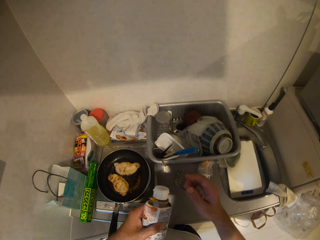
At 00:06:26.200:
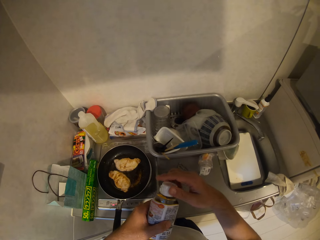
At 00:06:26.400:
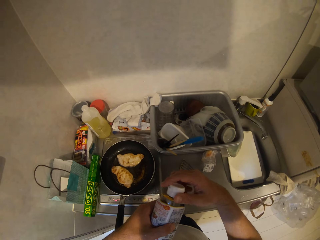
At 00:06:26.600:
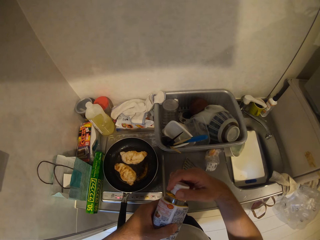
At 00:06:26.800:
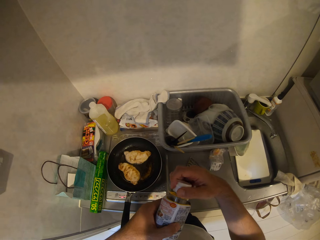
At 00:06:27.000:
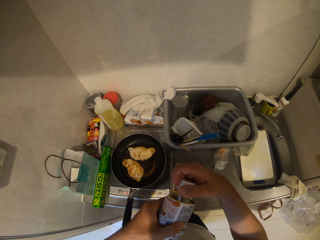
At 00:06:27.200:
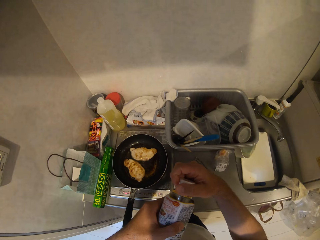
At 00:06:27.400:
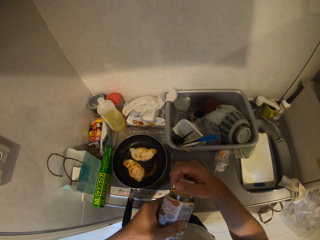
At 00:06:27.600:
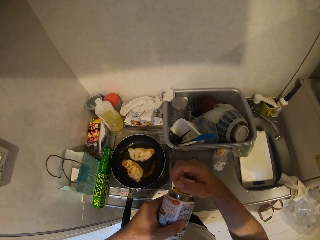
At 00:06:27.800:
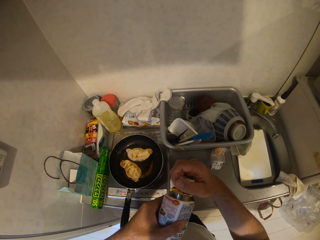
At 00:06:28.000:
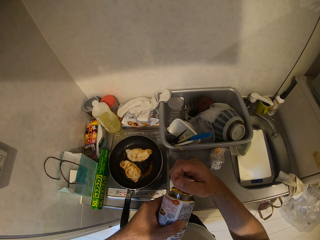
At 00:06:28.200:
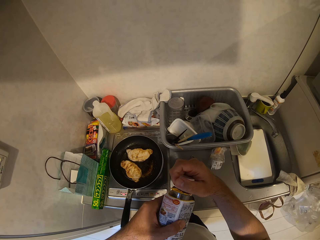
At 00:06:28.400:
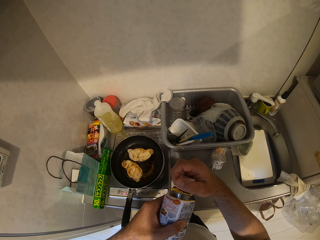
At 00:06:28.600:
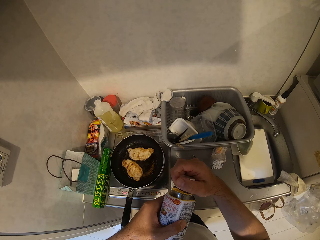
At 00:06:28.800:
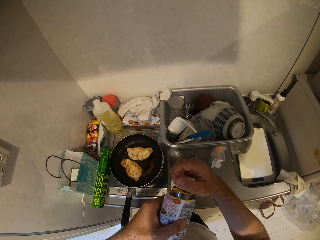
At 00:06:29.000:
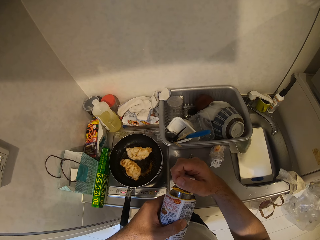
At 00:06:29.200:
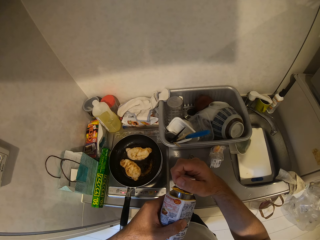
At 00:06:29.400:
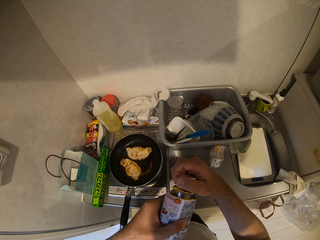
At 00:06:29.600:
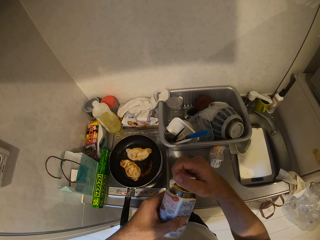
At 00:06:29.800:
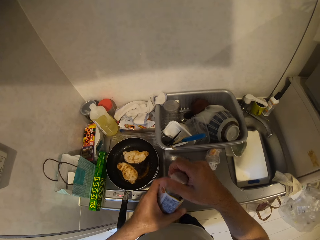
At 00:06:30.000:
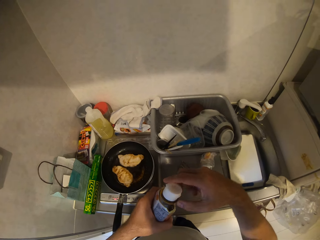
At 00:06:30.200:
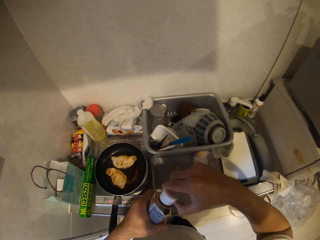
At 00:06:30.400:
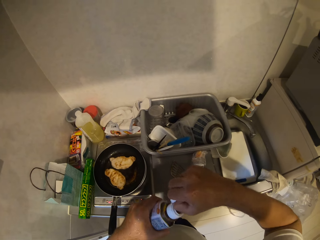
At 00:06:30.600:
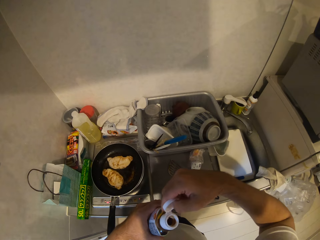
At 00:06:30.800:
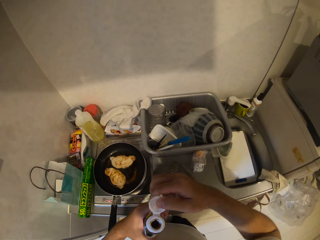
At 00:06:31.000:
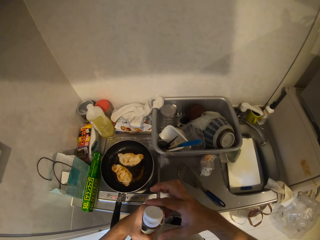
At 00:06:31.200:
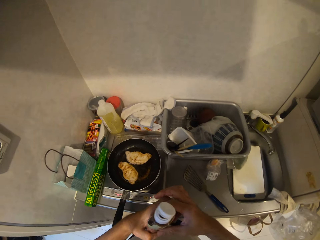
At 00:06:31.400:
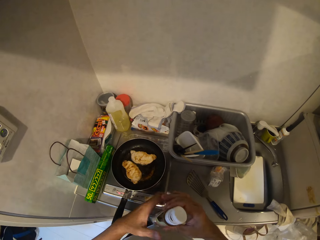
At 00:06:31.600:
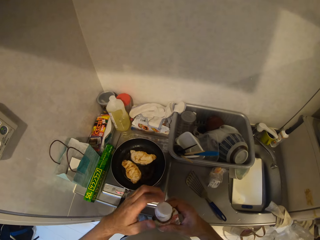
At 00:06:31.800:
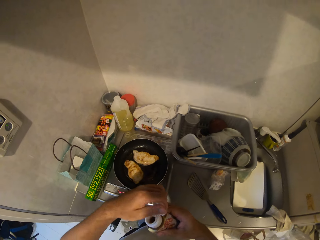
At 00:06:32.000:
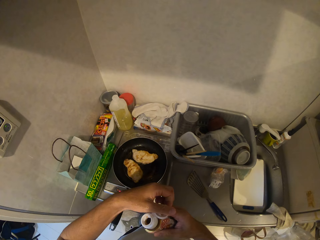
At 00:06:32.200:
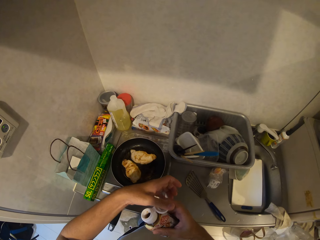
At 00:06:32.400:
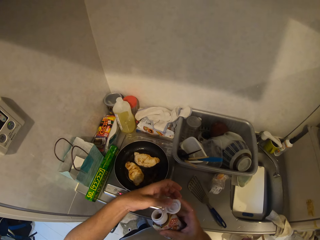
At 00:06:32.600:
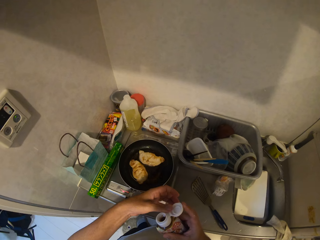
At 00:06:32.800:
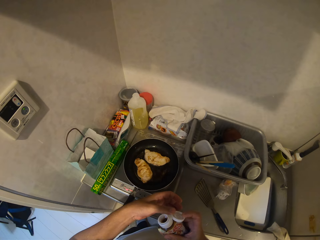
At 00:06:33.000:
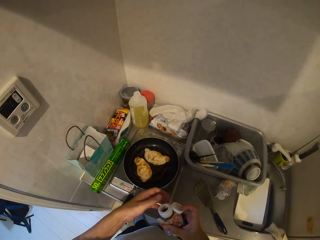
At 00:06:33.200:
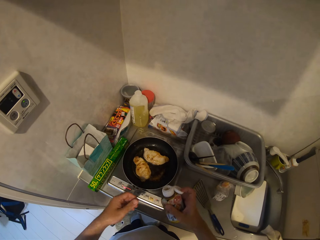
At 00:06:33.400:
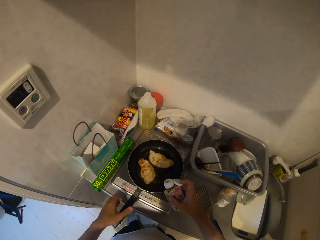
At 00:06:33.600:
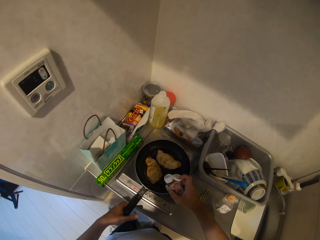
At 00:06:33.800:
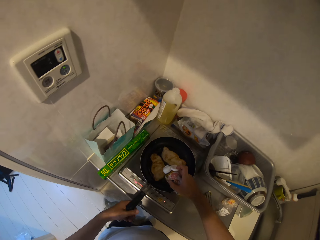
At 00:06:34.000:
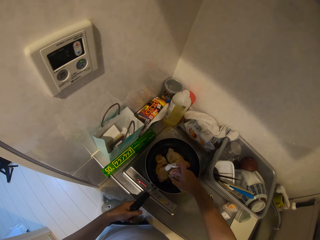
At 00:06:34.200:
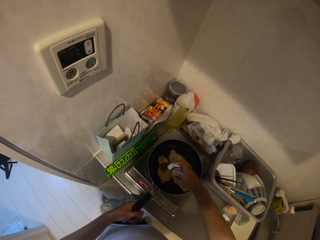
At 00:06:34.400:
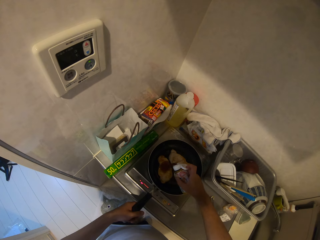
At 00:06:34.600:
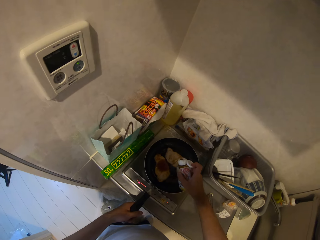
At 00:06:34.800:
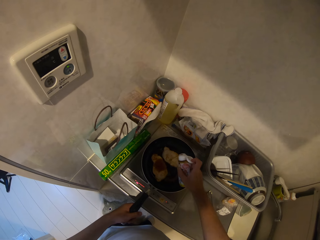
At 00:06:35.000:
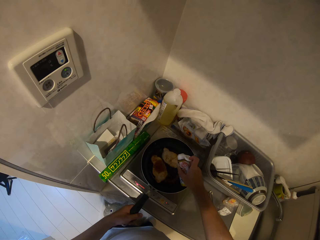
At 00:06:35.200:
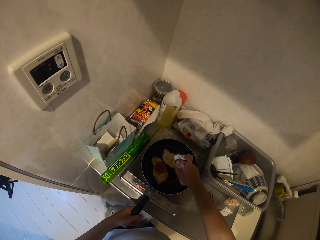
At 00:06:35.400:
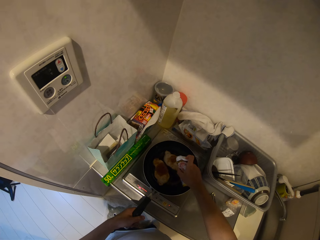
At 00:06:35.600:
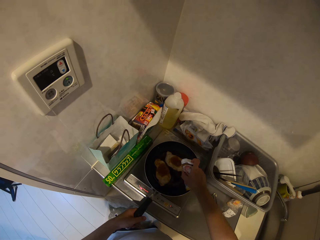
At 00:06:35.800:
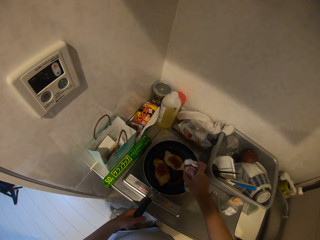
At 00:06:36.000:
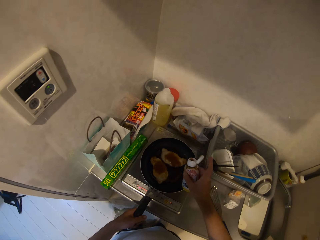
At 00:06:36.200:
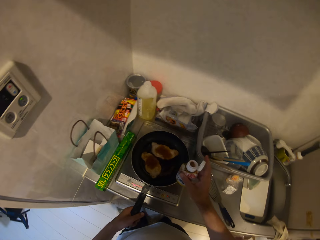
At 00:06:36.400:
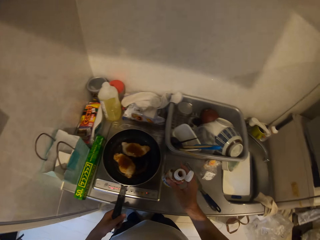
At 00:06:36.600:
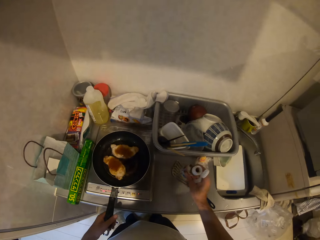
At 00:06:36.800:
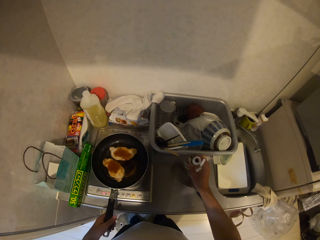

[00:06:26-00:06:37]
The camera wearer opens the bottle of spices. He reads the bottle. He opens up the bottle. He lowers the bottle of spices to the frying pan. He holds the frying pan with his left hand. He pours some spices into the meats in the frying pan.

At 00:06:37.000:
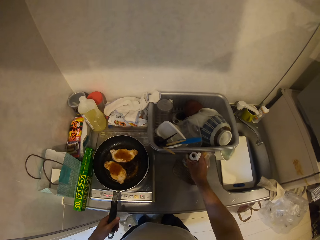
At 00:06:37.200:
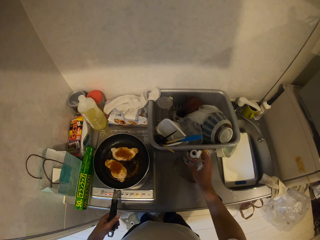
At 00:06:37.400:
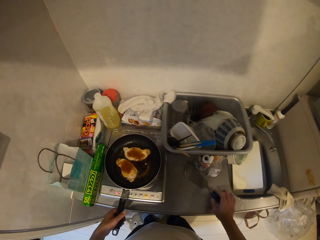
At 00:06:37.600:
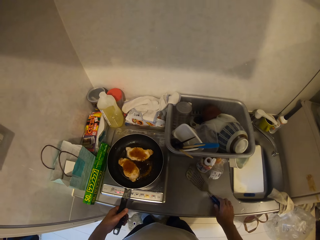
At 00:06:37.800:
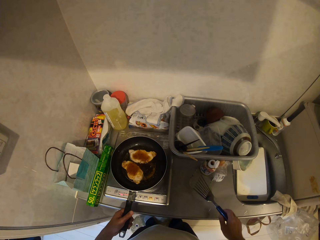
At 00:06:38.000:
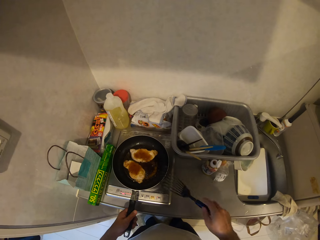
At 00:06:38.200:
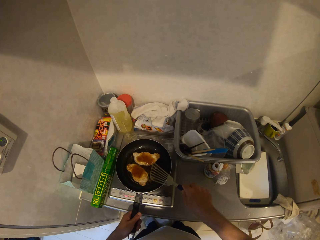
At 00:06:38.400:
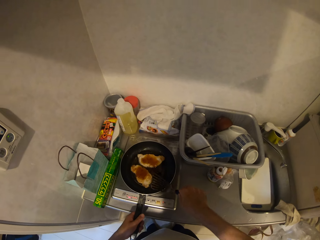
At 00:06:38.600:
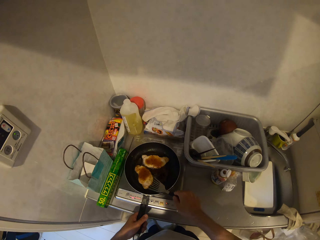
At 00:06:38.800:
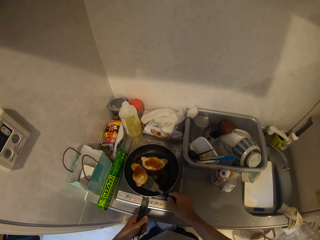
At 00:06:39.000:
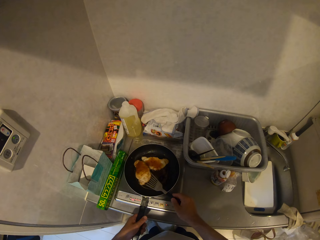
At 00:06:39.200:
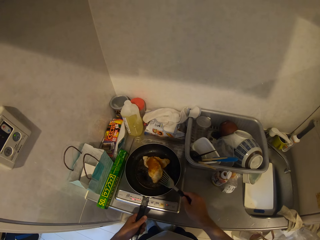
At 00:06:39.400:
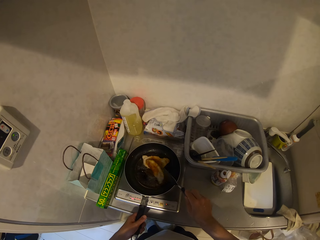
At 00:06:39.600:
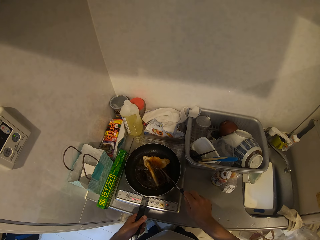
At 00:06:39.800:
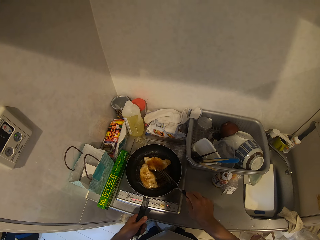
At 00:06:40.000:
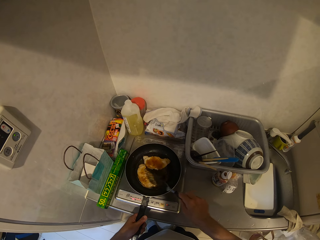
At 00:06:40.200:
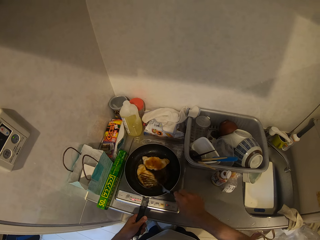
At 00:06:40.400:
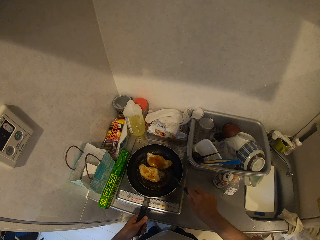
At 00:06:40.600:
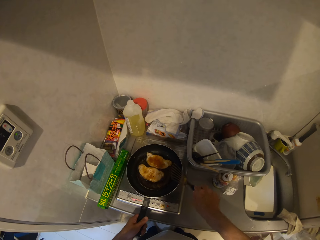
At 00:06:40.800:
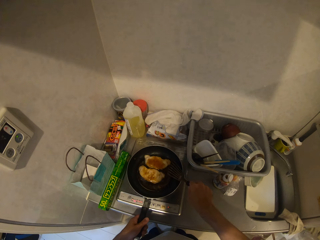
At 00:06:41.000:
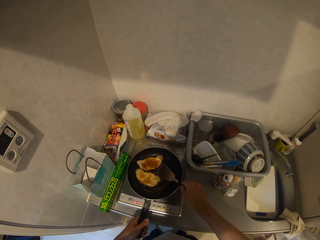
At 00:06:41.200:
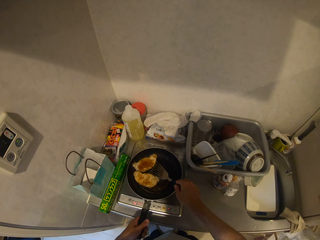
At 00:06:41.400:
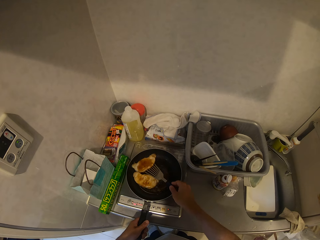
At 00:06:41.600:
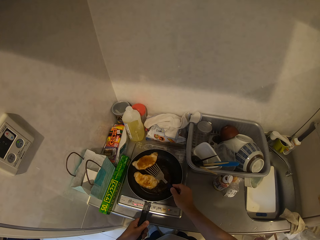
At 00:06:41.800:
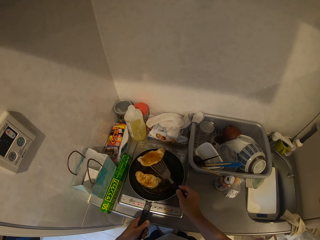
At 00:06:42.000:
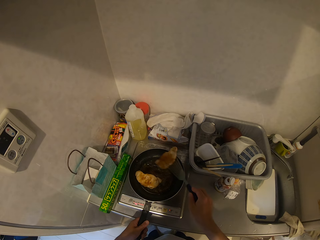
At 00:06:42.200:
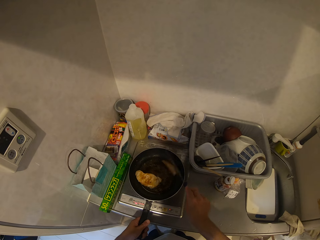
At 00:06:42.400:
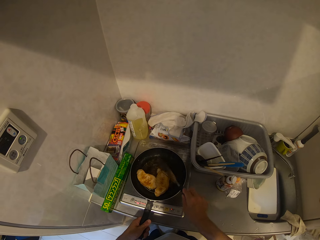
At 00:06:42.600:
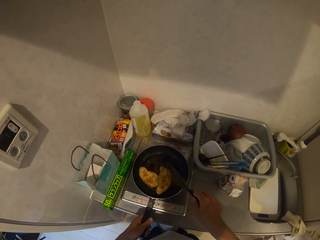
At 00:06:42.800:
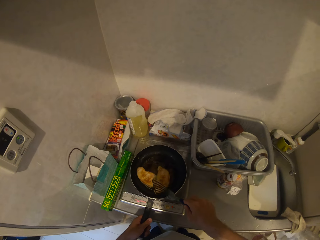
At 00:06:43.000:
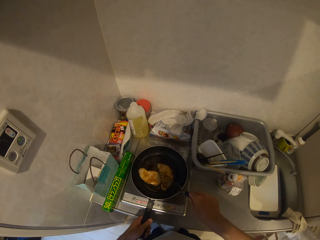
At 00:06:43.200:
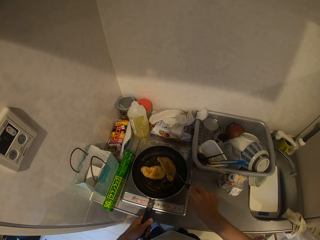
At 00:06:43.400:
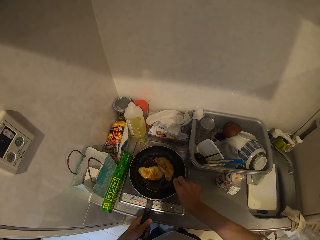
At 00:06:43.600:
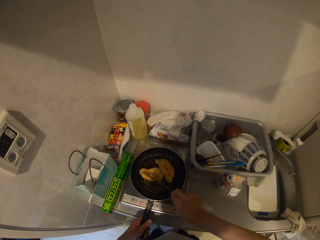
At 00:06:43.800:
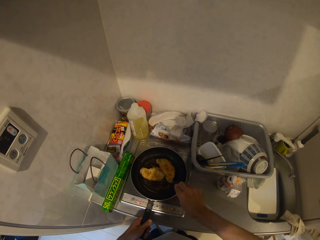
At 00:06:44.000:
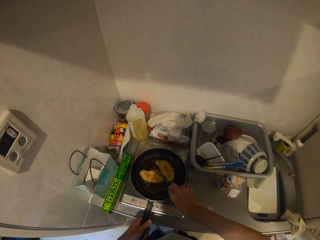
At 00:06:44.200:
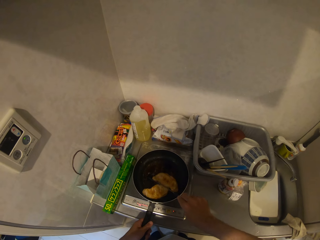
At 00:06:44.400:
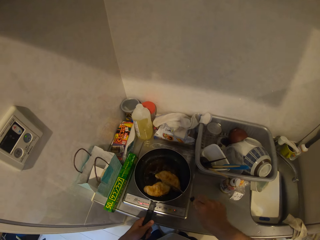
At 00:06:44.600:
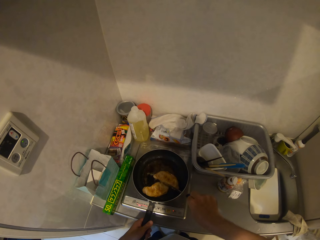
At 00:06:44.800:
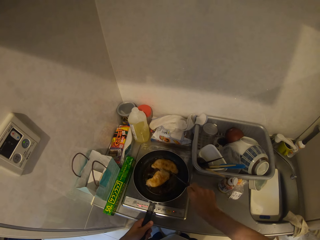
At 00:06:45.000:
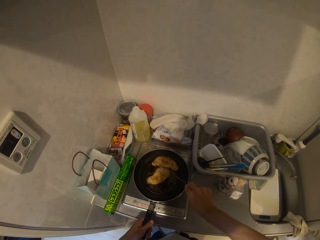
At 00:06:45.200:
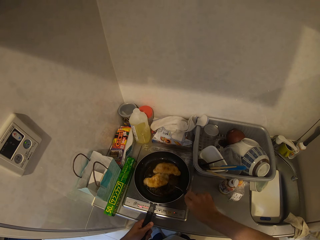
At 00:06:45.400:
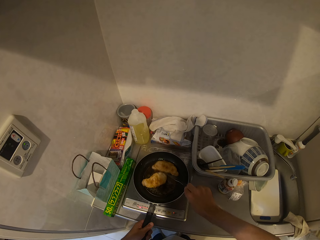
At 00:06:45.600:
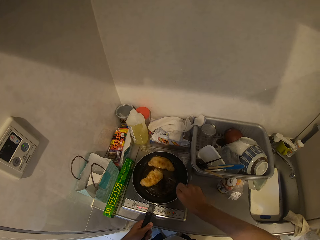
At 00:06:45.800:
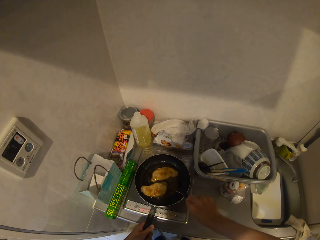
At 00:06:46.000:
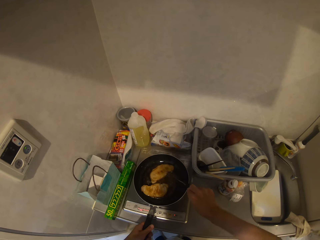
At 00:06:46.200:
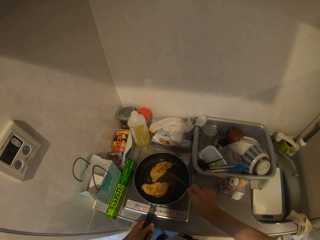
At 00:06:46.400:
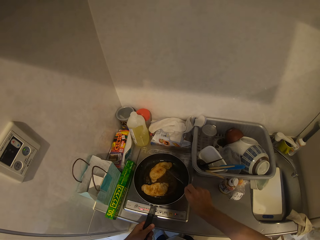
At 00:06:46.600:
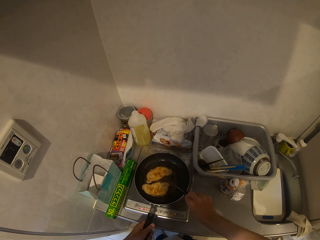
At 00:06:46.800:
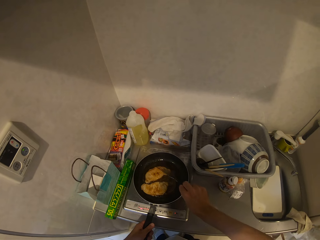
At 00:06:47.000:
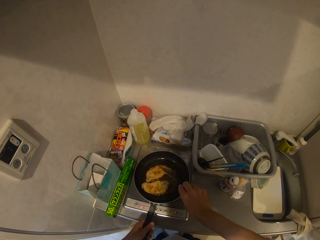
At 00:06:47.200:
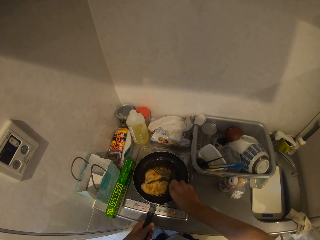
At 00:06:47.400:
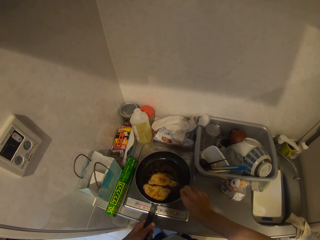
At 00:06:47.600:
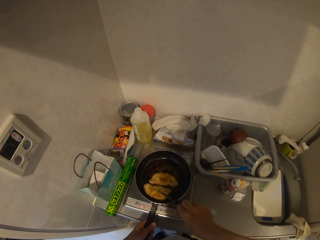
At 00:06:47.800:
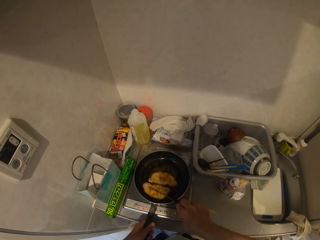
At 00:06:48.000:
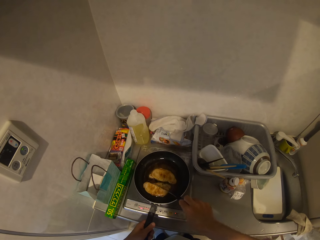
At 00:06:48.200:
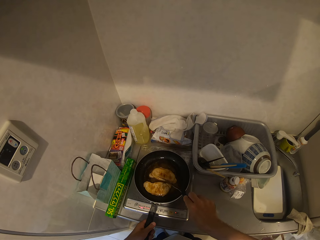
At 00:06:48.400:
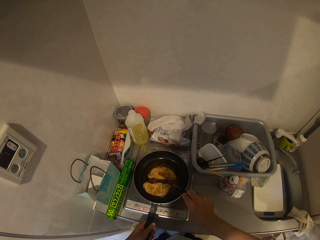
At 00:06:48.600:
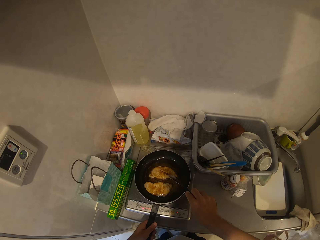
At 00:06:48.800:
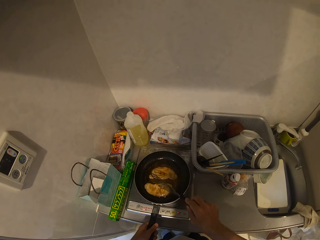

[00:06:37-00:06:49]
The camera wearer drops the bottle of spices on the kitchen worktop. He picks up the slotted spoon with his right hand. He turns the meats in the frying pan with the slotted spoon. He fries the meats in the frying pan.
